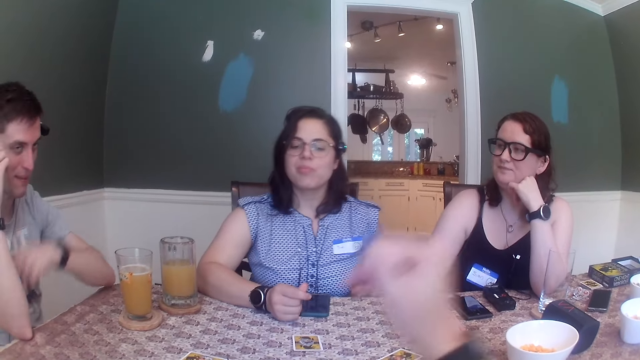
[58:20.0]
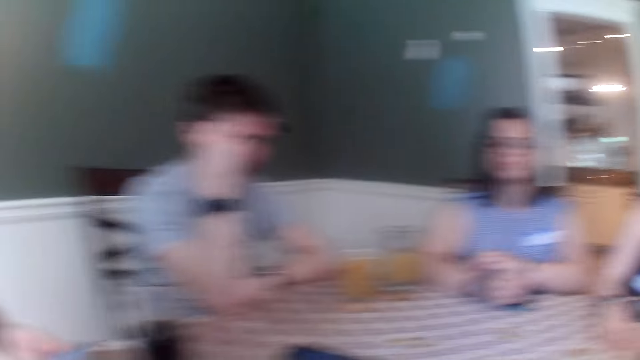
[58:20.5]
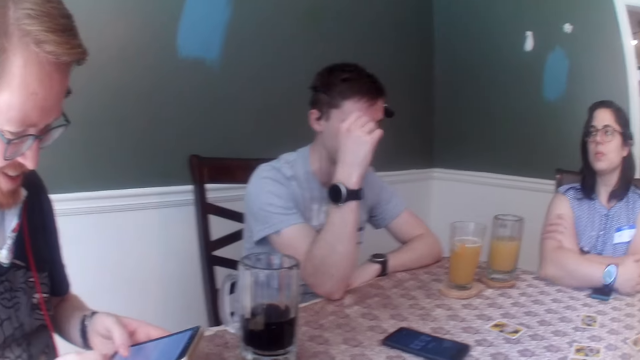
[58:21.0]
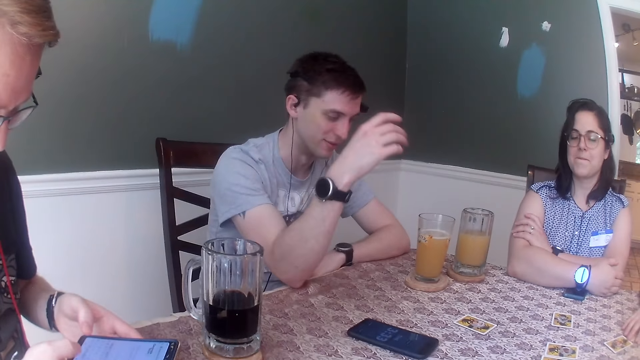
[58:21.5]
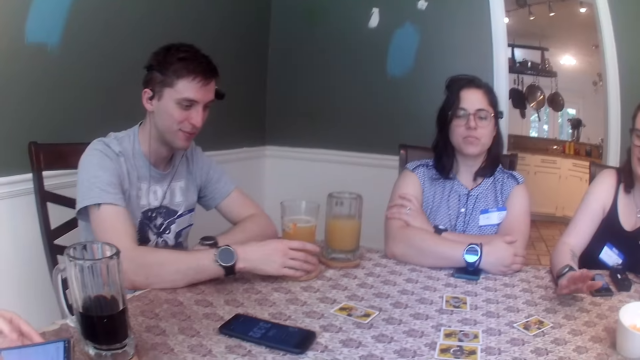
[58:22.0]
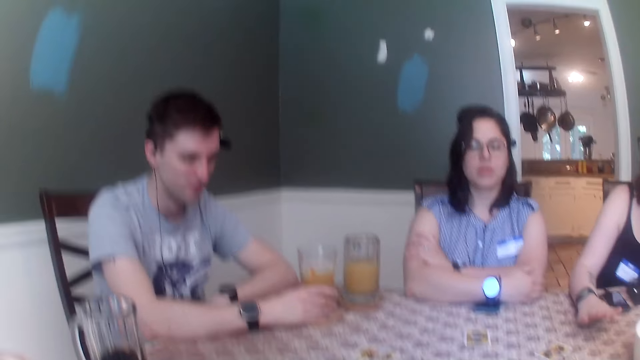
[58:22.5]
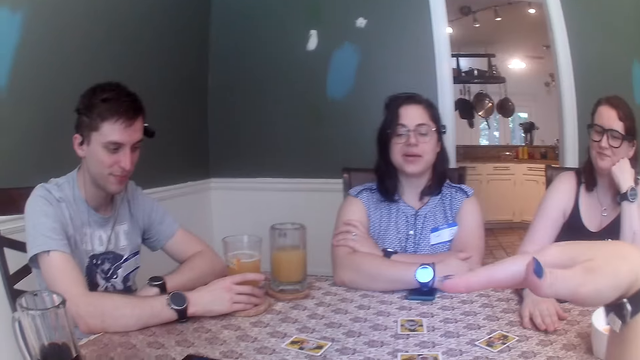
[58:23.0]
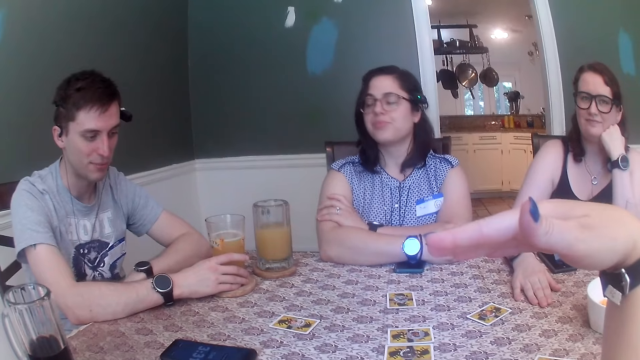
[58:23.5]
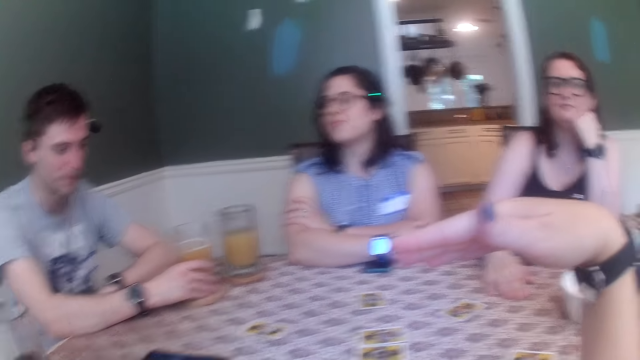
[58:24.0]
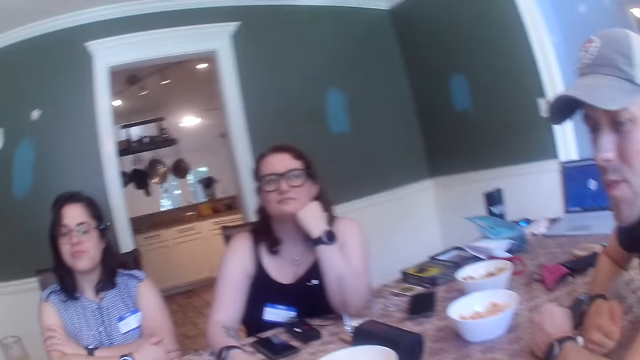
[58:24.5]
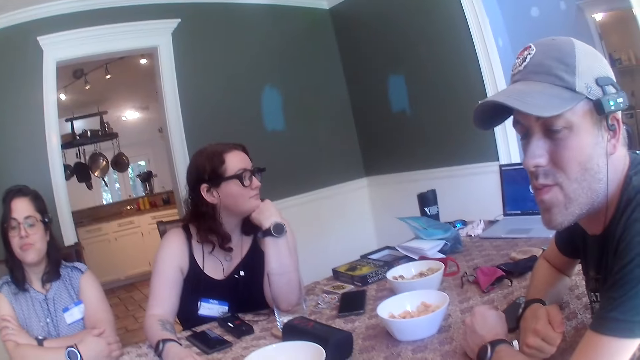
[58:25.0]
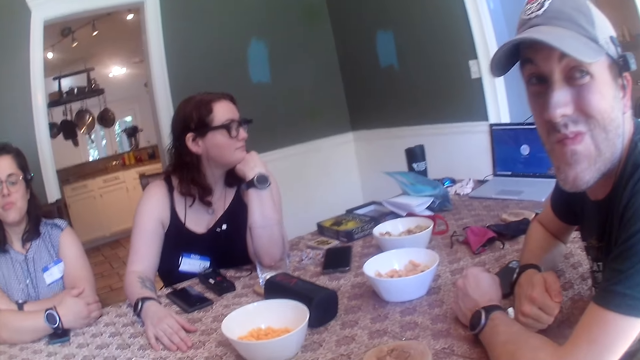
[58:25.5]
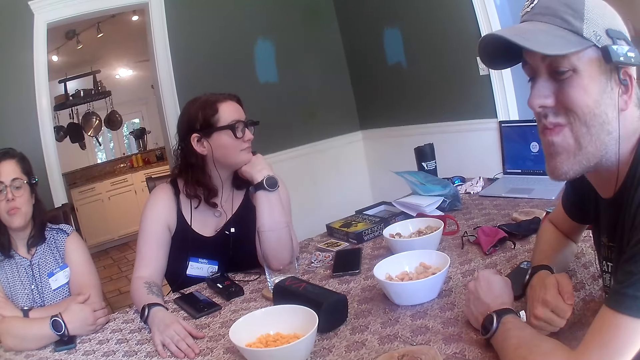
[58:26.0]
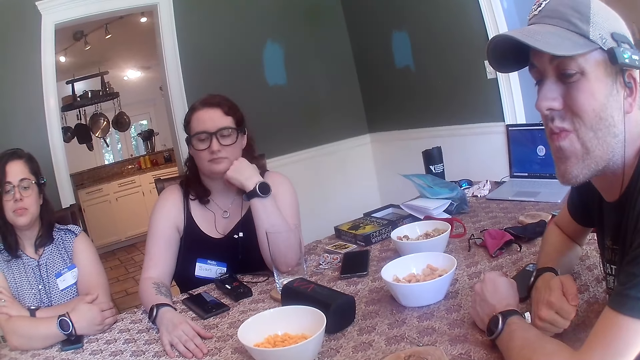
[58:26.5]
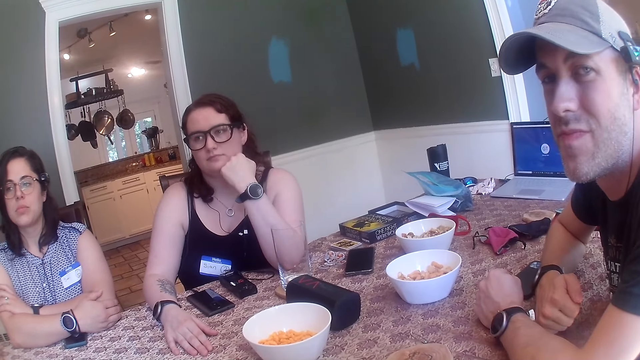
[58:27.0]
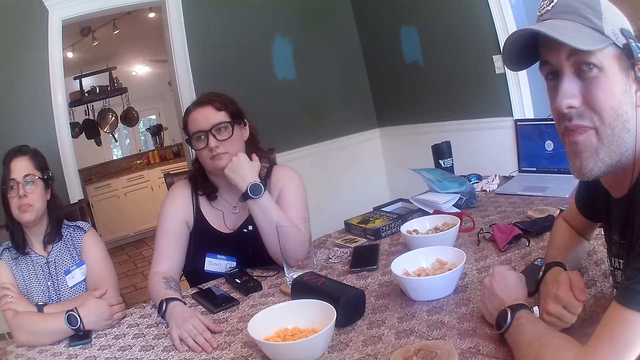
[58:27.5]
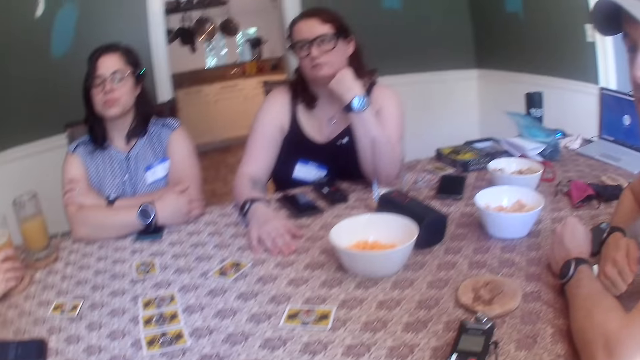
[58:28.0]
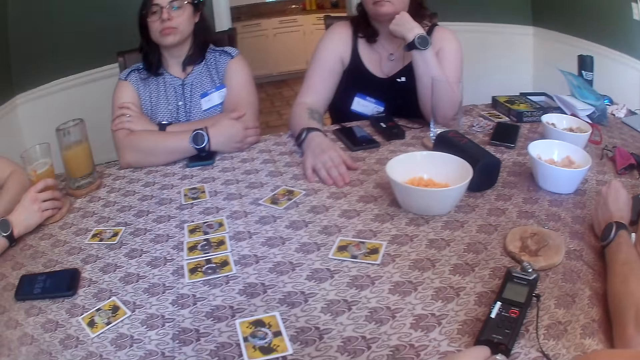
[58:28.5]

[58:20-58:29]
A man moves hands. The man holds the cup on the table with his right hand. The camera wearer moves a hand. They look around.

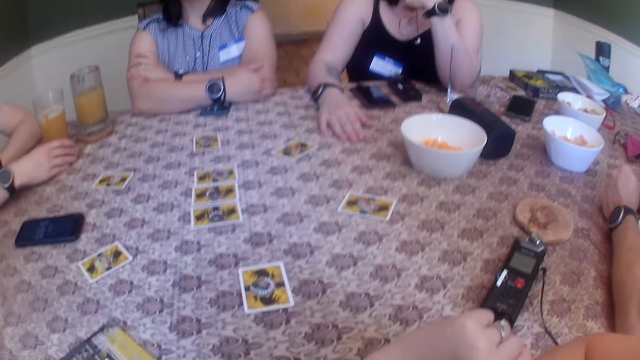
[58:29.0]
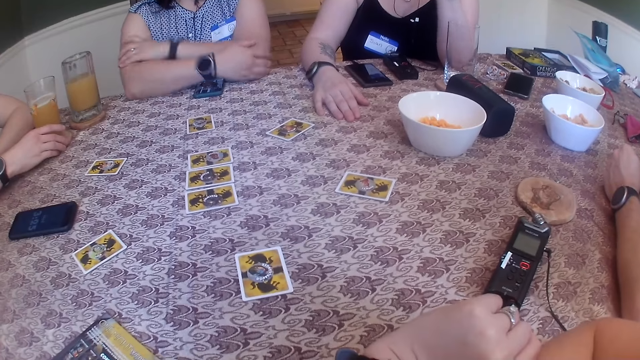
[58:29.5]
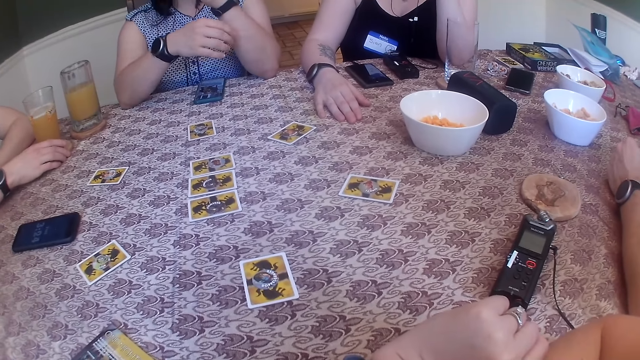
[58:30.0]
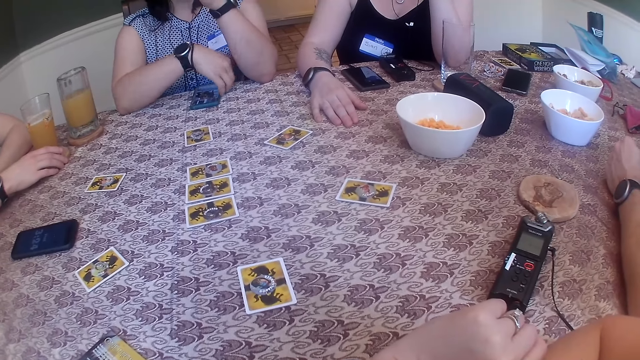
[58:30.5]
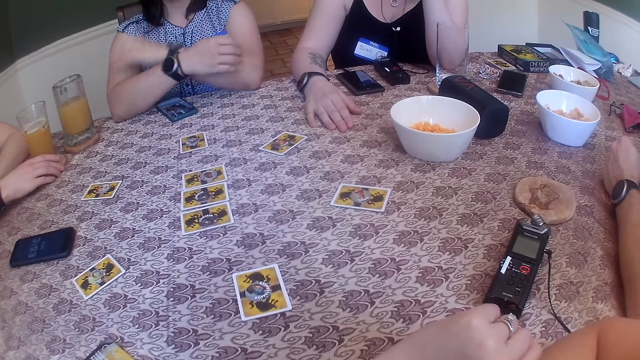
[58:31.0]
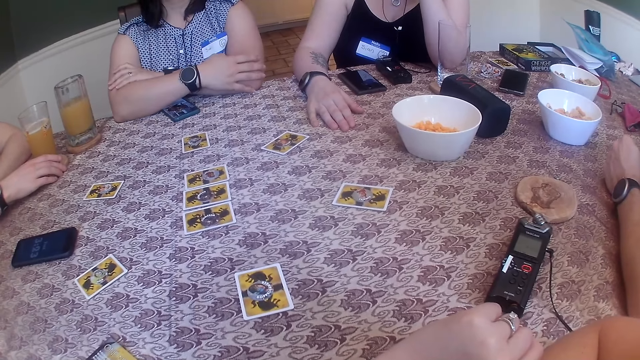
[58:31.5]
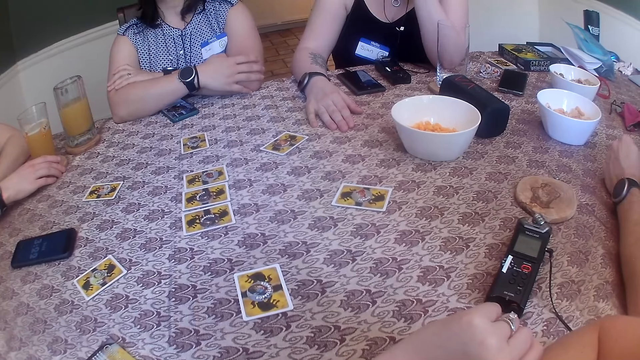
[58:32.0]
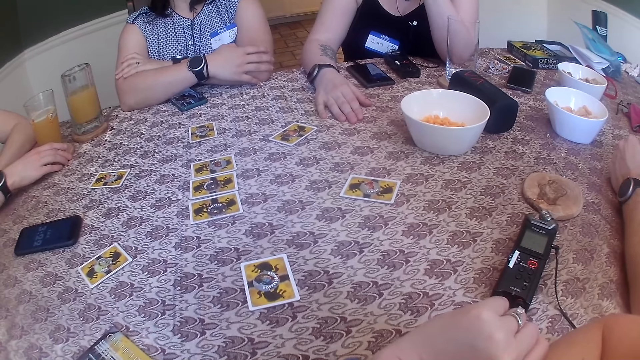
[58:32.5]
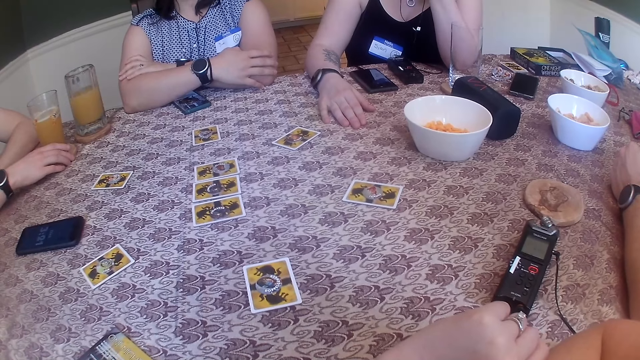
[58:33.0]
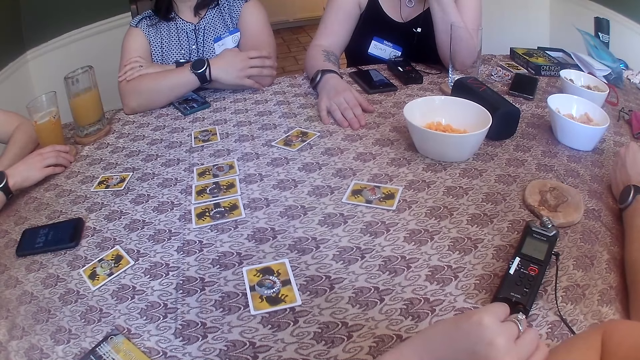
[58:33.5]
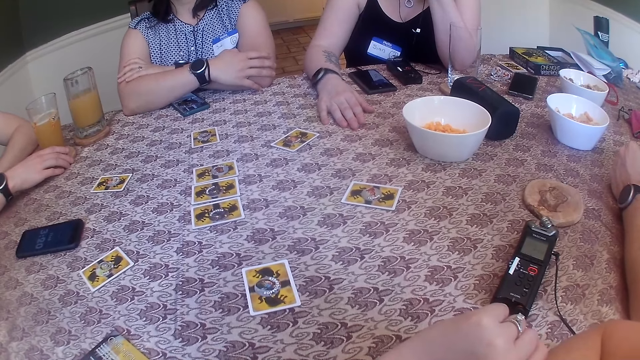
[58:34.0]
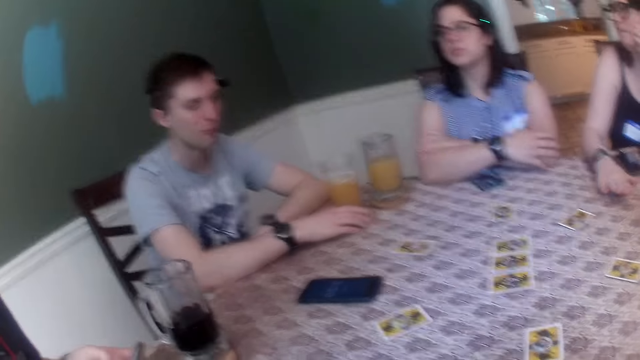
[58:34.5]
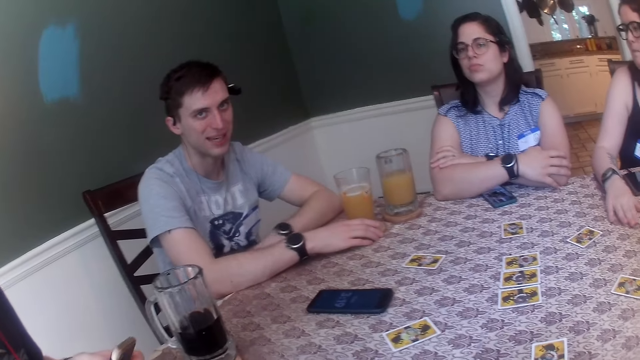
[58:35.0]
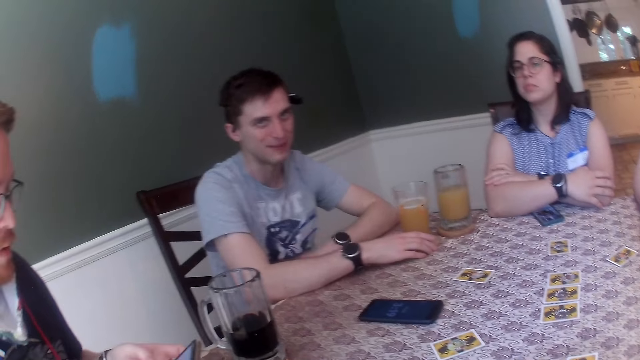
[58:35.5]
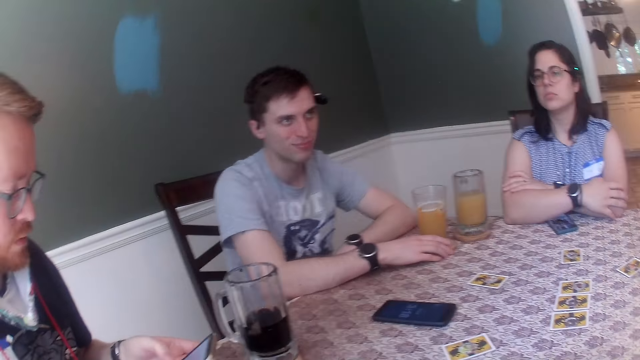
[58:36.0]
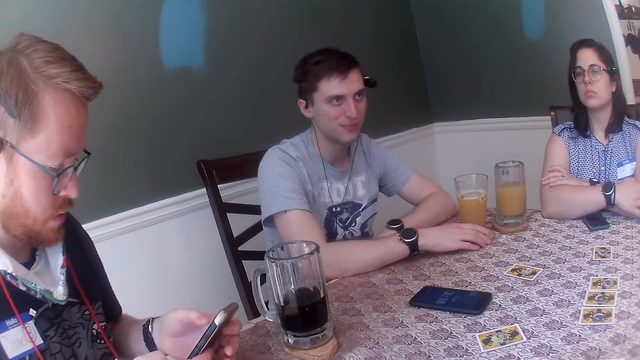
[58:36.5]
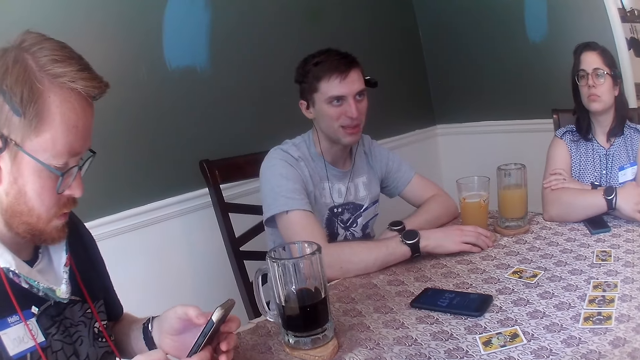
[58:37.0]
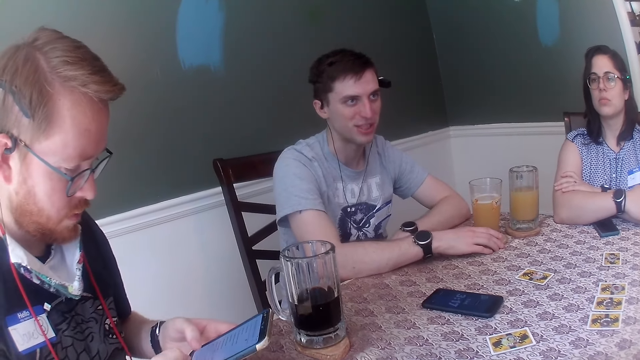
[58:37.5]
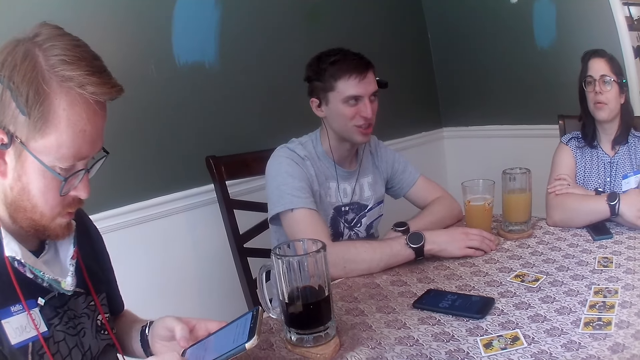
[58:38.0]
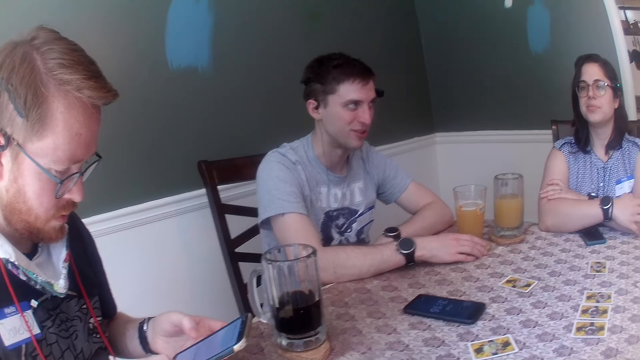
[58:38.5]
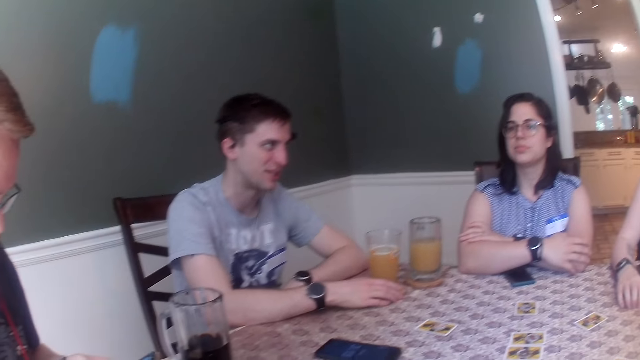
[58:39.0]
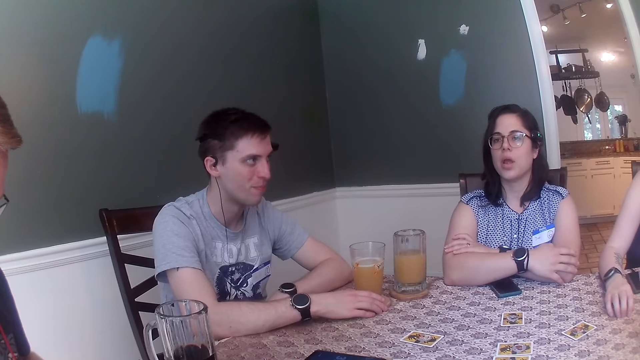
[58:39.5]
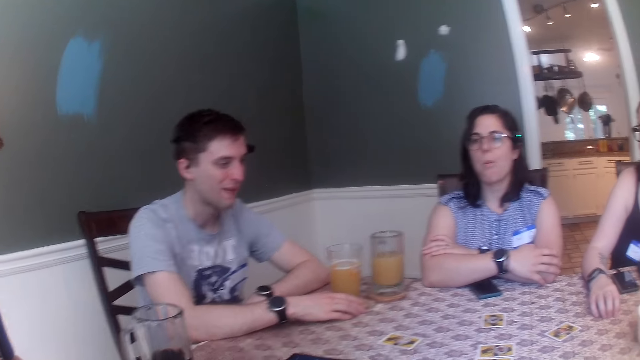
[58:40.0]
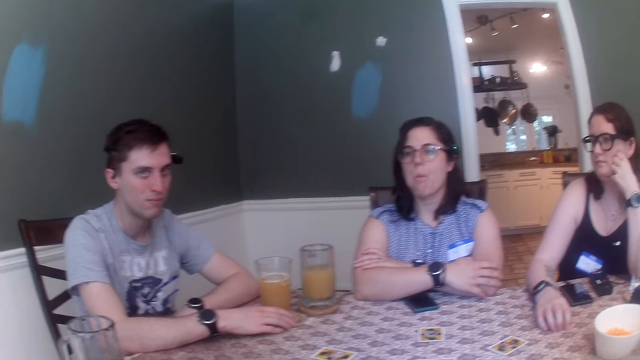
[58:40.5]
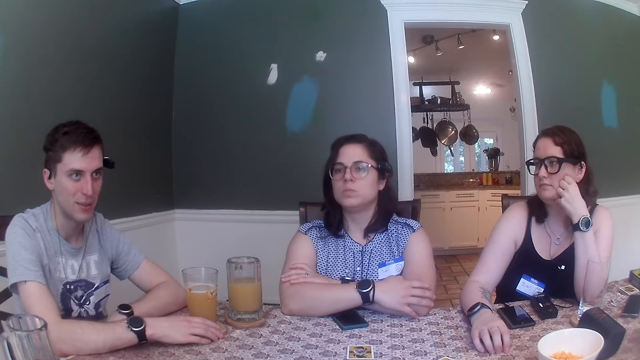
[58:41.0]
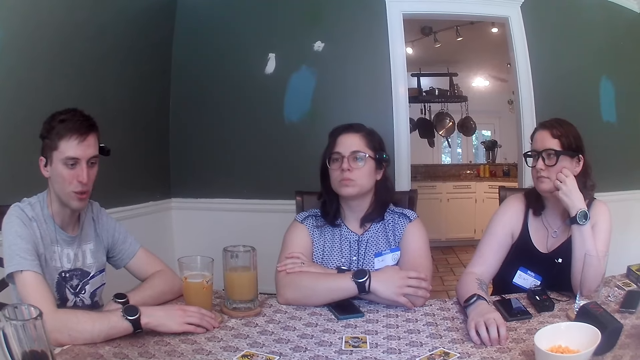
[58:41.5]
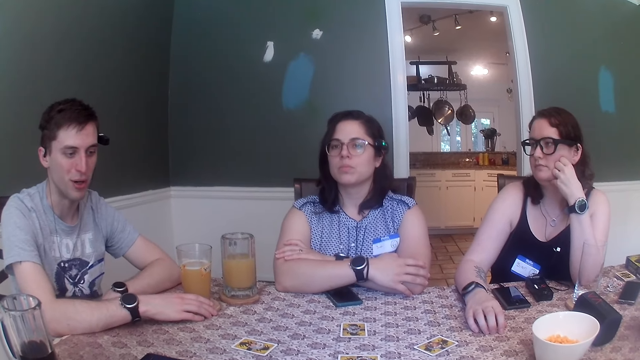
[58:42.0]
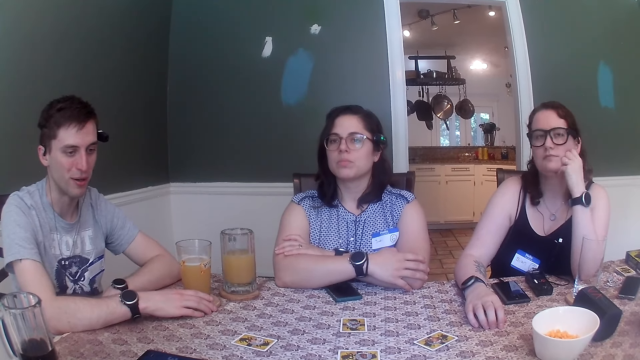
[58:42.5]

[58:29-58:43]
The woman shifts the phone on the table with her left hand. The camera wearer looks around. A man uses a phone. The camera wearer looks around.
